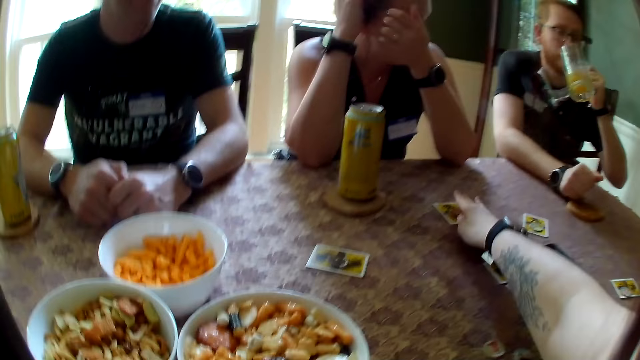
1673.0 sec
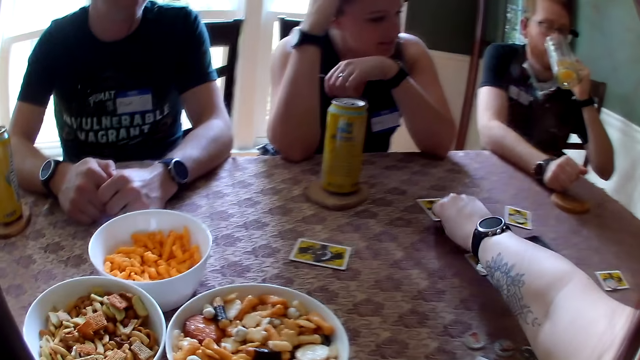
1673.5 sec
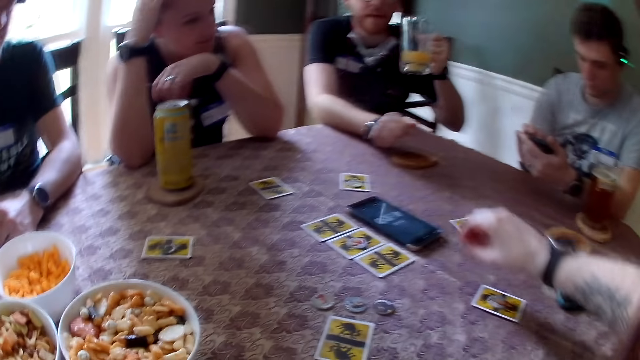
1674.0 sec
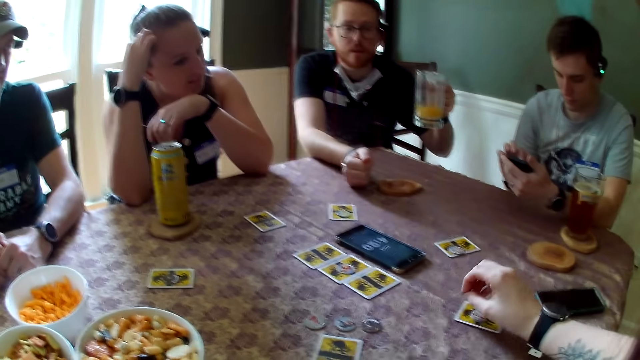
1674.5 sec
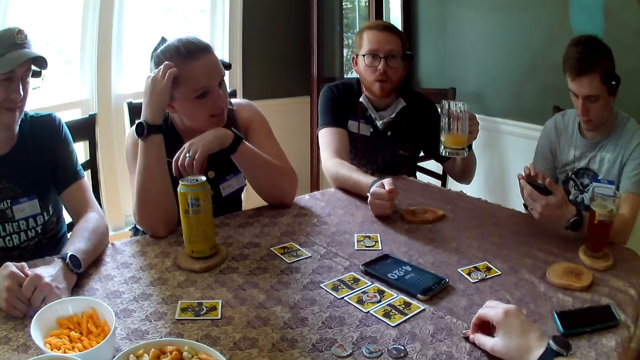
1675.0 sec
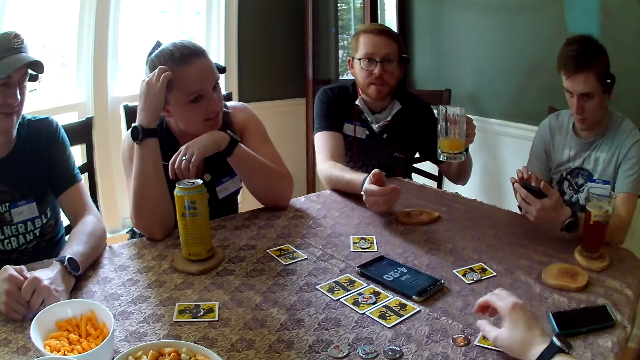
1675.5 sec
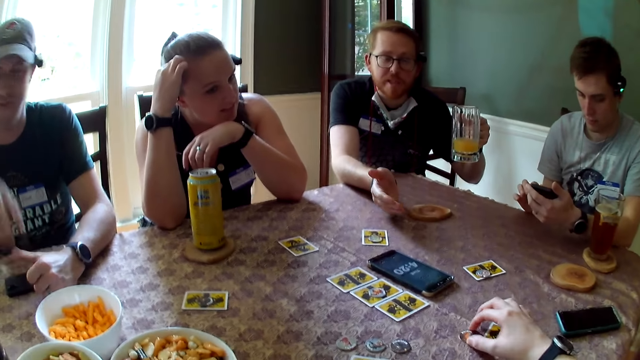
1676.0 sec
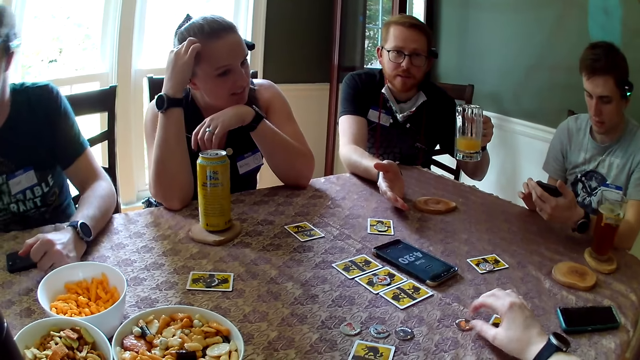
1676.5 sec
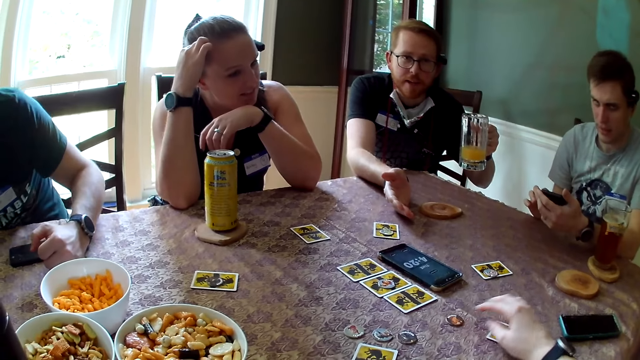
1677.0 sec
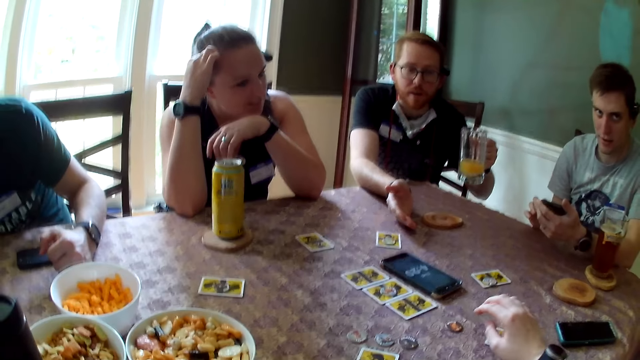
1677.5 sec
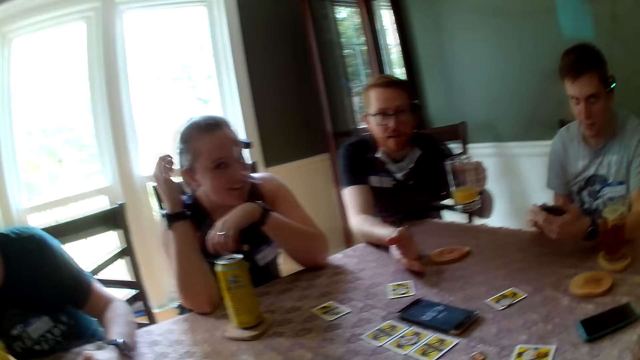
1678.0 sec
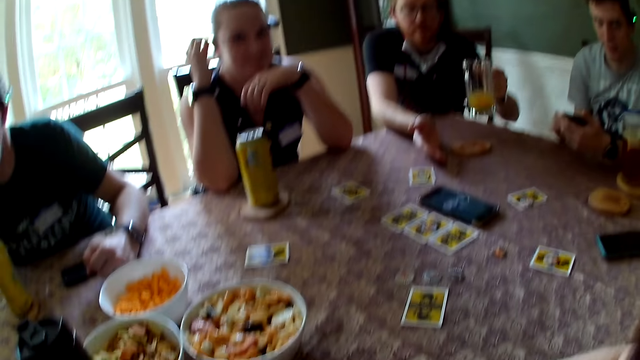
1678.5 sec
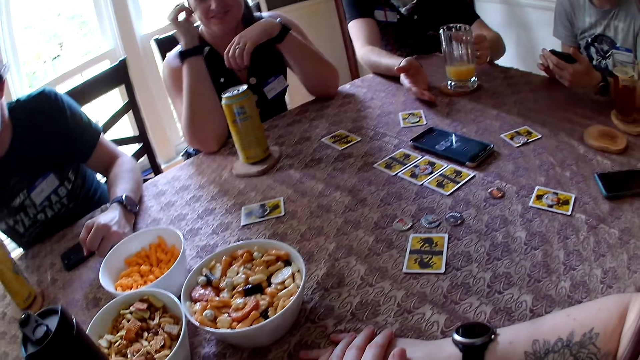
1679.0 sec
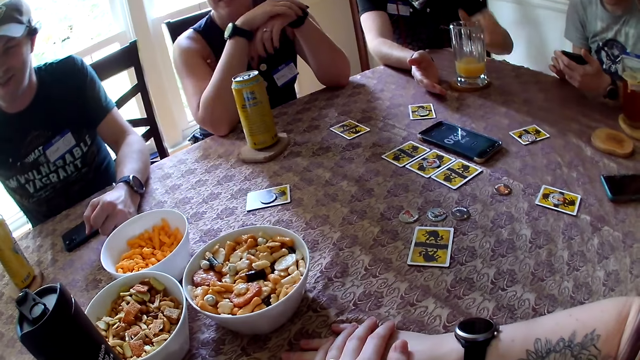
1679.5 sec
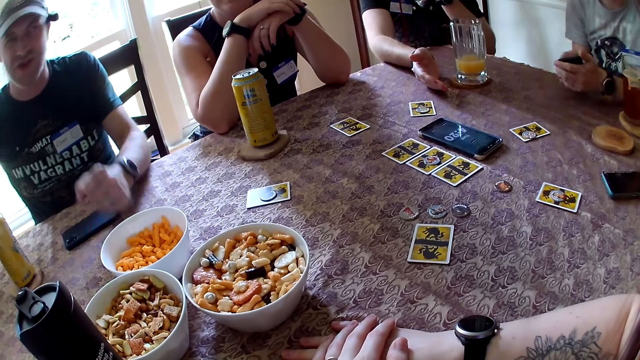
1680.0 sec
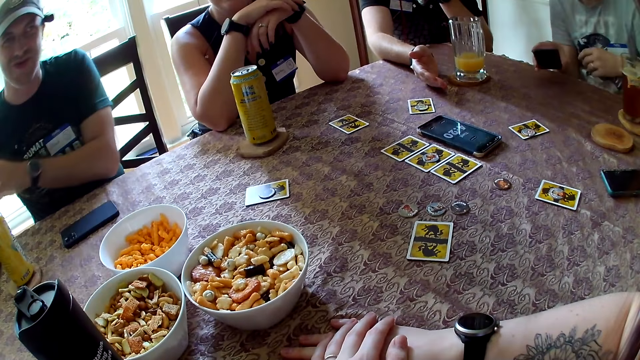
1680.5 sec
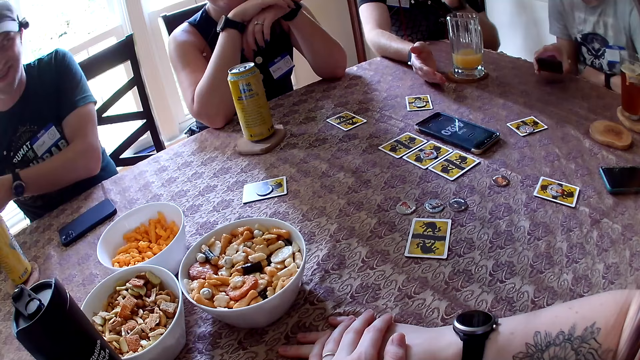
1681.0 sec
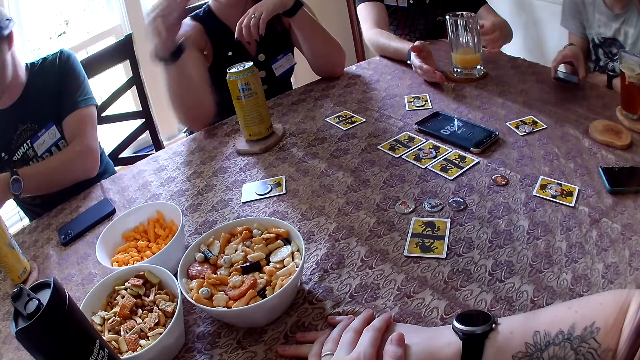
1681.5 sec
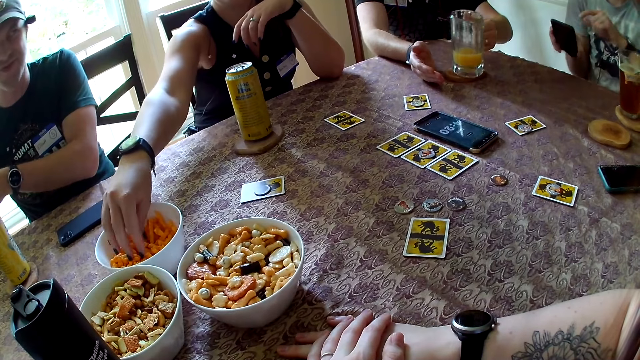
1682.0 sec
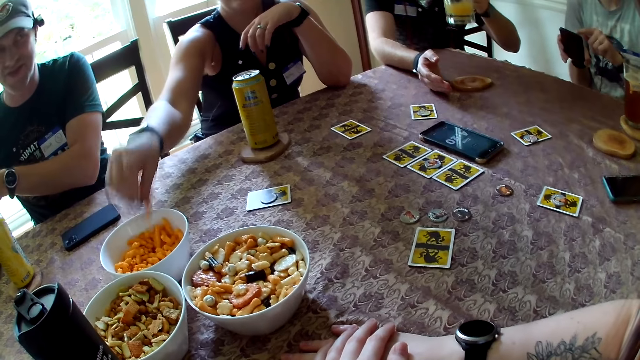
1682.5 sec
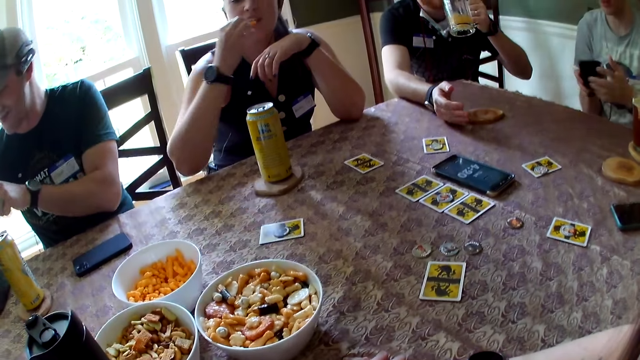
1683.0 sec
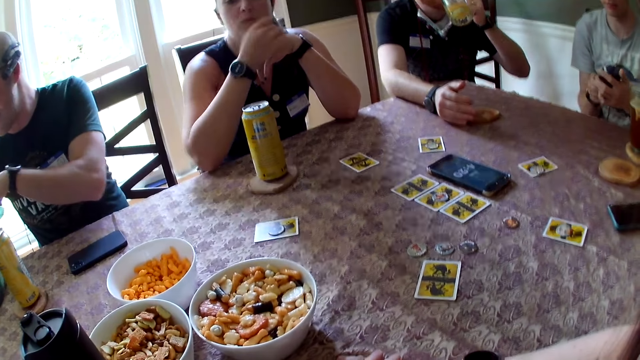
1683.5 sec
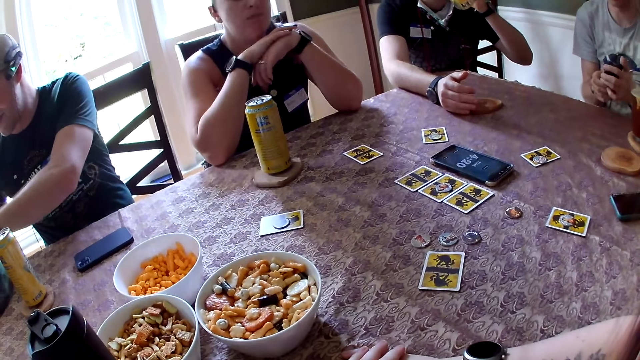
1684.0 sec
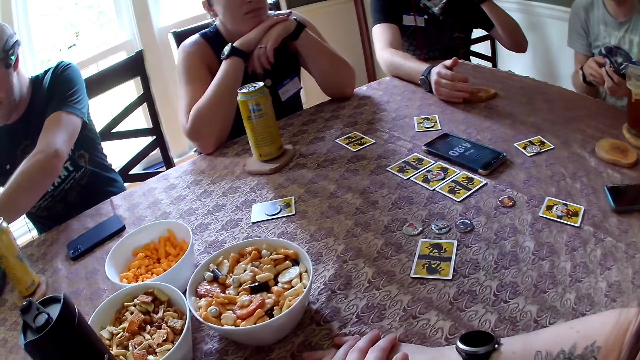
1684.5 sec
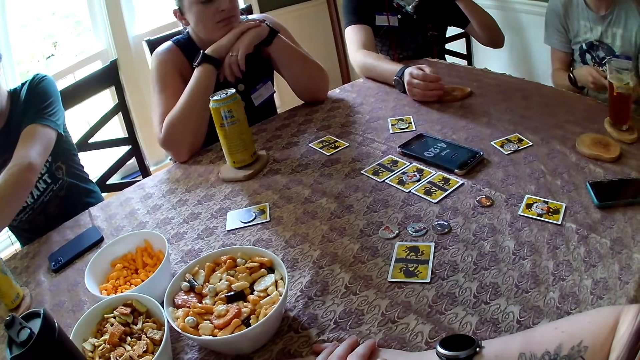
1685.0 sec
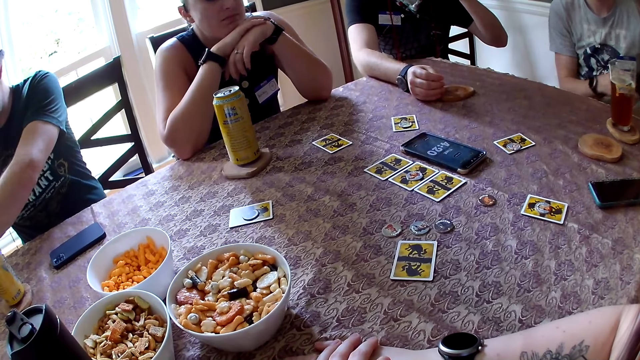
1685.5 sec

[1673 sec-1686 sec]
The camera wearer plays cards. She converses with a woman, a man, another man, a third man and another woman. She picks up a coin from a card on the table with her right hand. The second man raises a glass cup to his mouth with his left hand. The second woman touches her hair with her right hand. The second man interacts with the camera wearer. The camera wearer drops the coin on the table with her right hand. She moves the coin on the table with her right hand. The first man interacts with the camera wearer. The first woman converses with the second man, the second woman, the third man, the camera wearer and the first man. The camera wearer looks around. The second man places the glass cup on a coaster on the table with his left hand. The first man moves the phone to his right hand. The second woman rests her right hand on her left hand. The third man talks to the first woman. The second man picks up the glass cup from the coaster on the table with his left hand. The second woman picks up a cheese puff from a bowl on the table with her right hand. The first man presses the phone with his left index finger. The second woman eats the cheese puff in her right hand. The first man holds the phone with both hands. The second woman rests her right hand on her left hand. The second man drinks from the glass cup in his left hand.

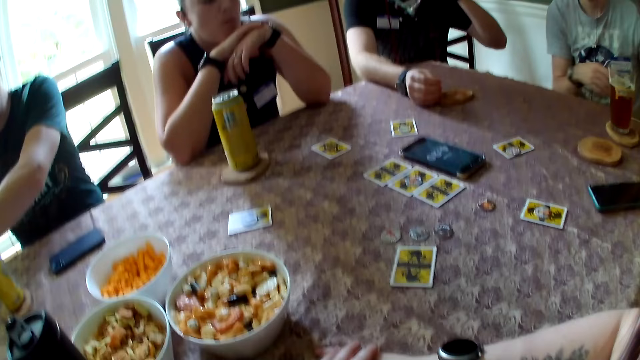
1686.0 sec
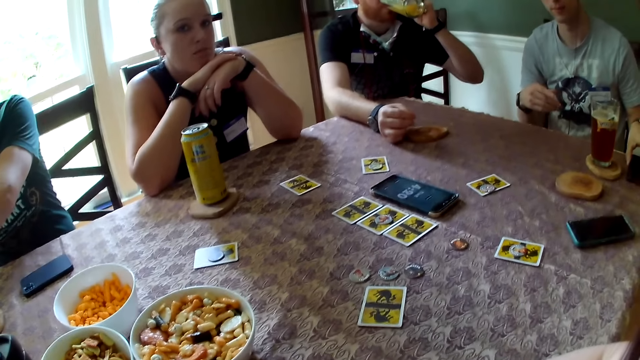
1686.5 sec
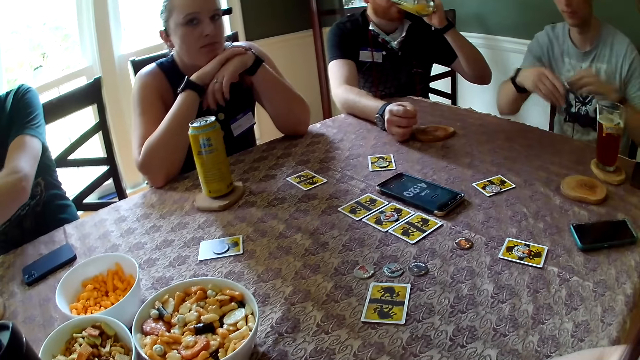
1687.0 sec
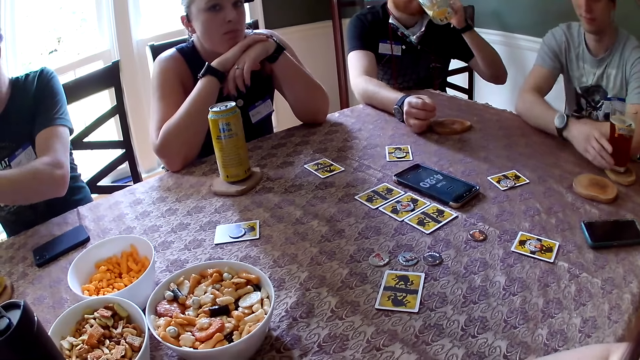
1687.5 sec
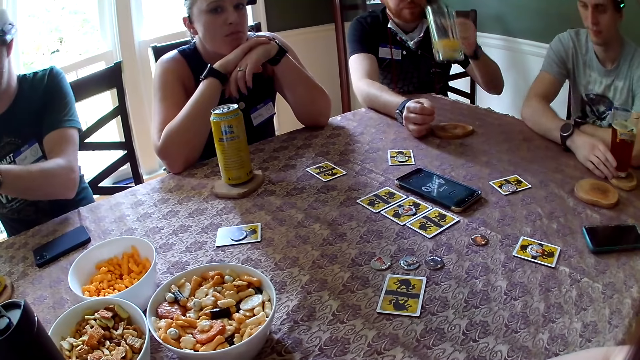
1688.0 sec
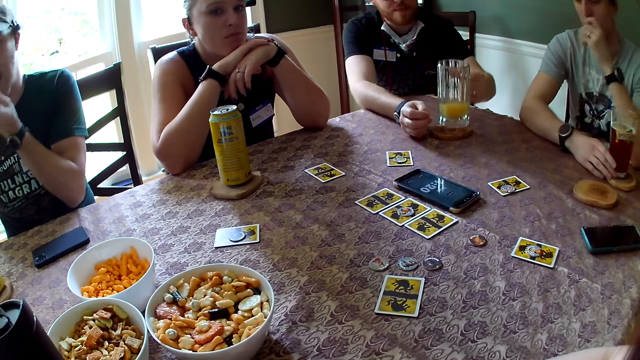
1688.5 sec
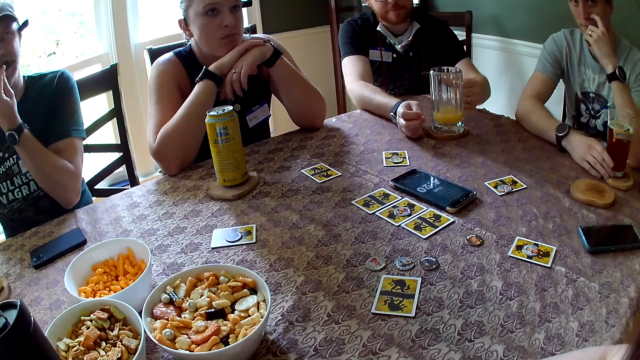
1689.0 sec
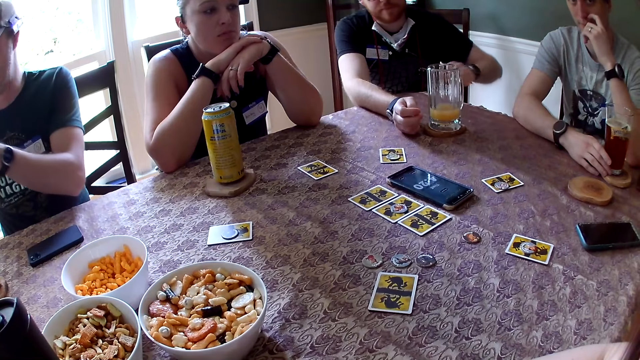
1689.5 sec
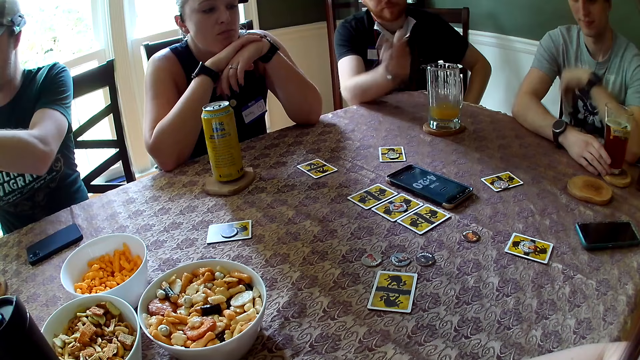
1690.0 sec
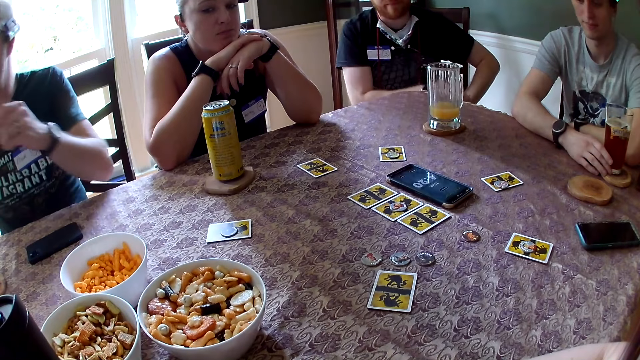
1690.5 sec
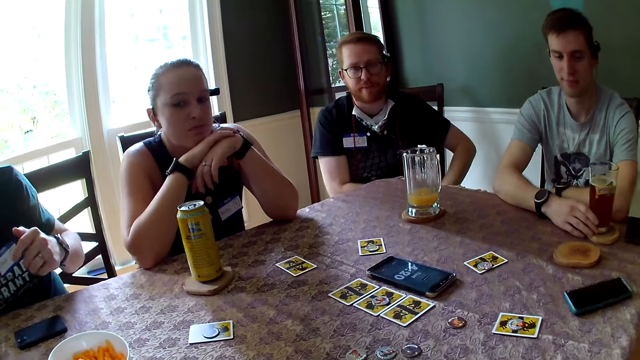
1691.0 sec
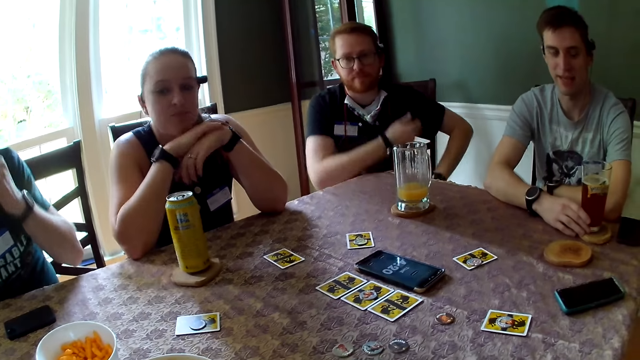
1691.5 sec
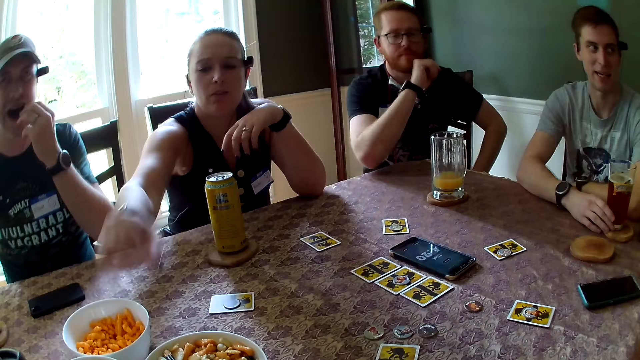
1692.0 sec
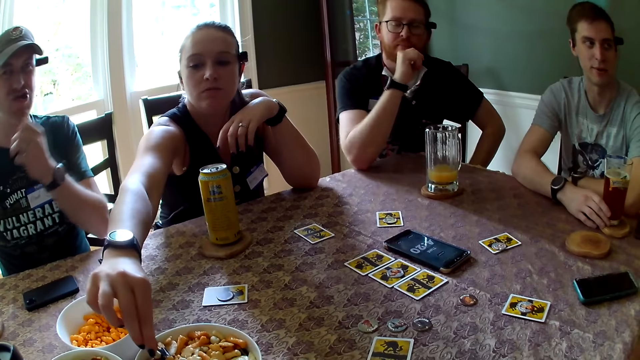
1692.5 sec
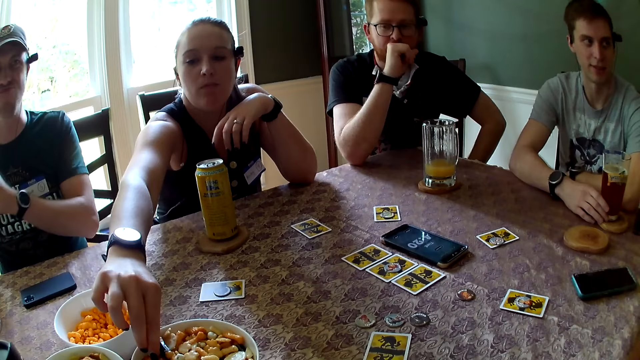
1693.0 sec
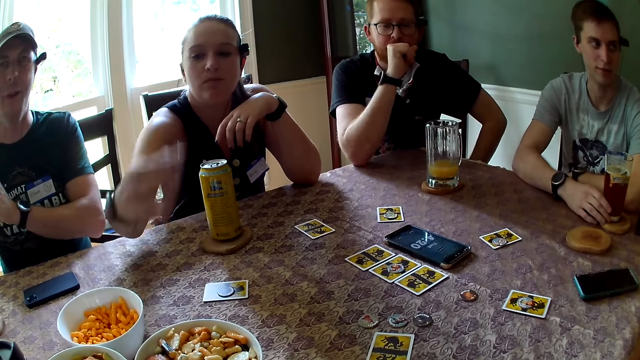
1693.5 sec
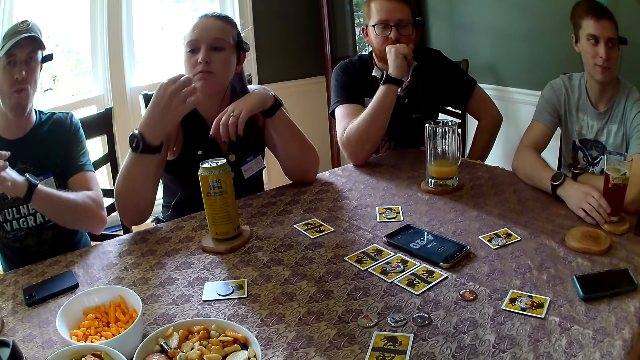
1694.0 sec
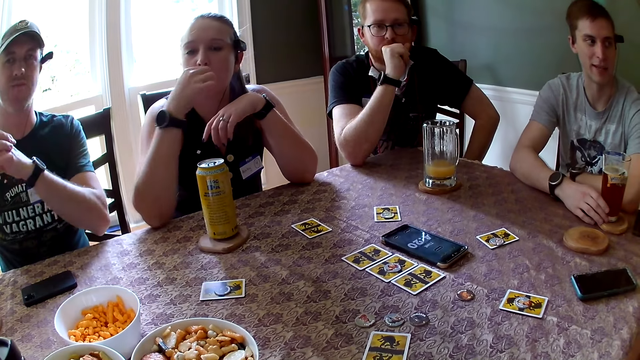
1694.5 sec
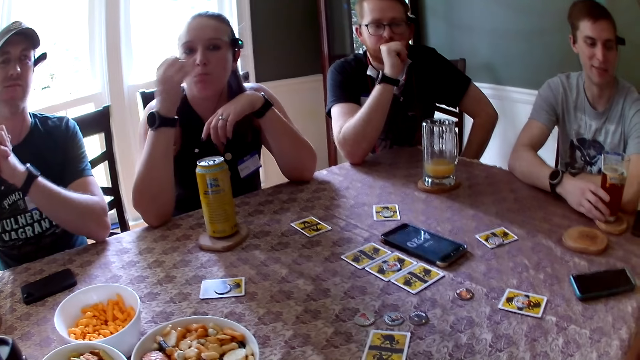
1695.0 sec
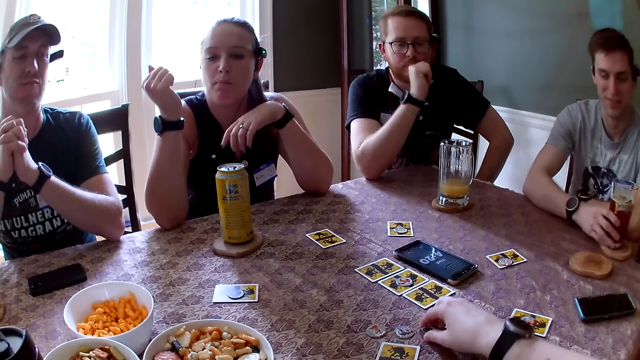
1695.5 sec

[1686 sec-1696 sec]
A man drops the phone on the table with his left hand. The camera wearer interacts with a woman, interacts with the man, and converses with another man, another woman and a third man. The first man holds a glass cup on a coaster on the table with his right hand and rests both arms on the table. The first woman converses with the first man, the second man, the other woman, the third man and the camera wearer. The second man drops the glass cup on the coaster on the table with his left hand. The first man scratches his nose with his left hand. The third man eats a piece of meat in his left hand. The second man places his left hand on his leg. The second man touches his left hand with his right hand. The first man interacts with the first woman. The third man pushes the meat into his mouth with his left hand. The second man rests his right elbow on the table. The other woman picks up a fruit candy from a bowl on the table with her right hand. The third man folds his hands together. The other woman eats the fruit candy in her right hand.
